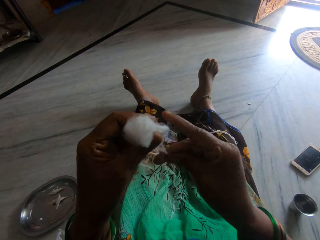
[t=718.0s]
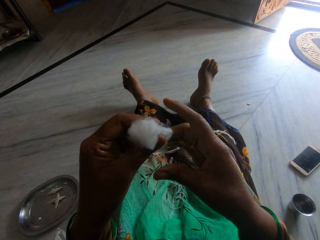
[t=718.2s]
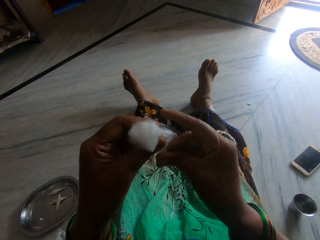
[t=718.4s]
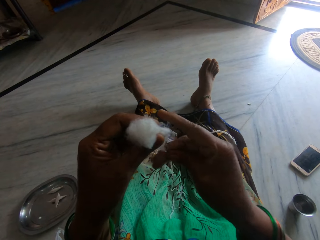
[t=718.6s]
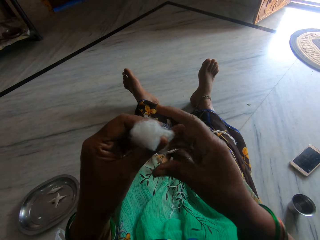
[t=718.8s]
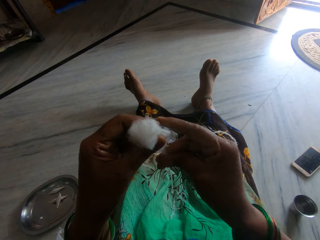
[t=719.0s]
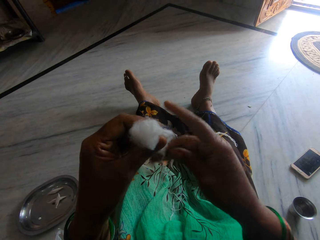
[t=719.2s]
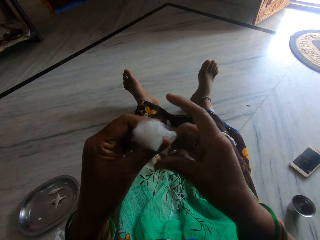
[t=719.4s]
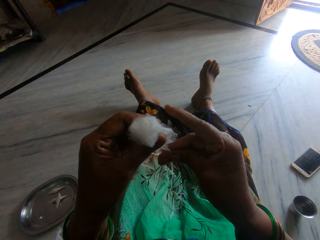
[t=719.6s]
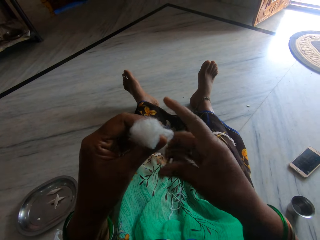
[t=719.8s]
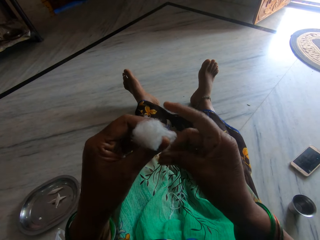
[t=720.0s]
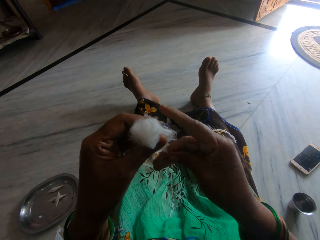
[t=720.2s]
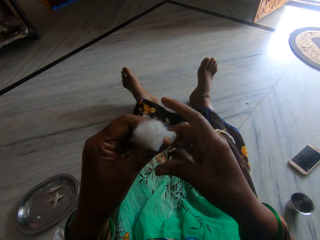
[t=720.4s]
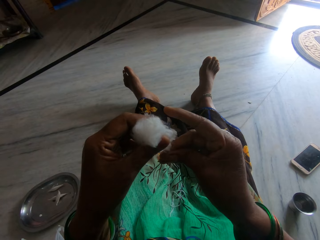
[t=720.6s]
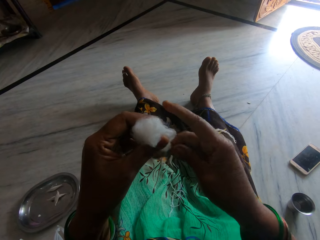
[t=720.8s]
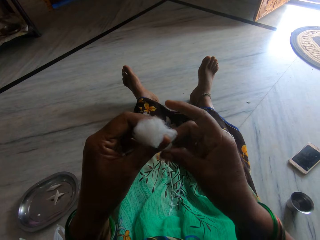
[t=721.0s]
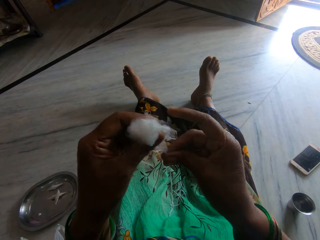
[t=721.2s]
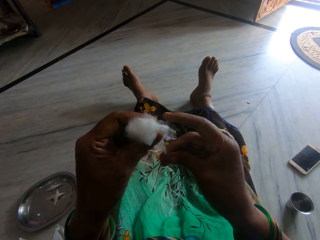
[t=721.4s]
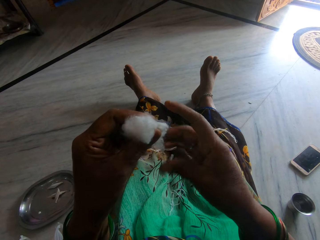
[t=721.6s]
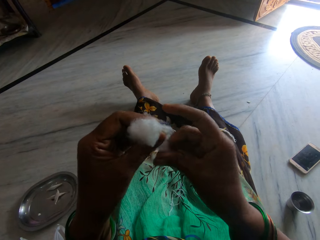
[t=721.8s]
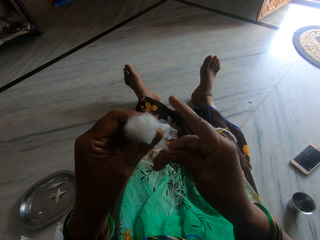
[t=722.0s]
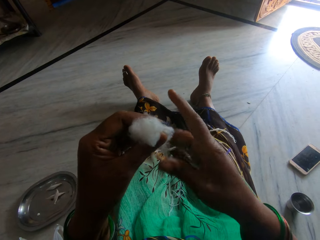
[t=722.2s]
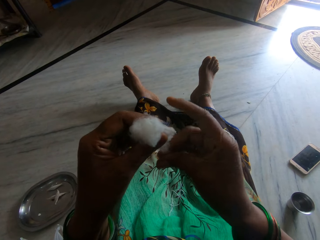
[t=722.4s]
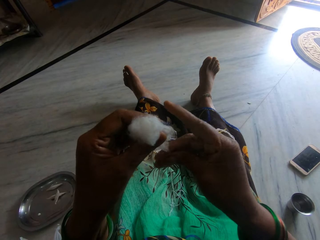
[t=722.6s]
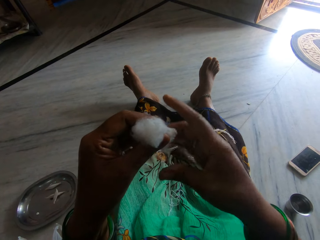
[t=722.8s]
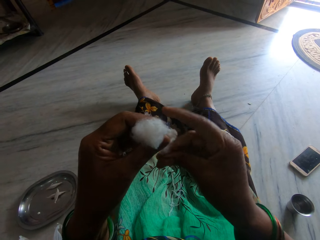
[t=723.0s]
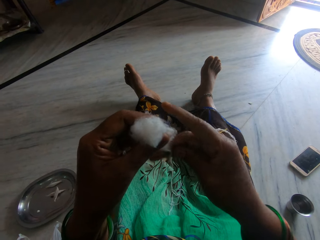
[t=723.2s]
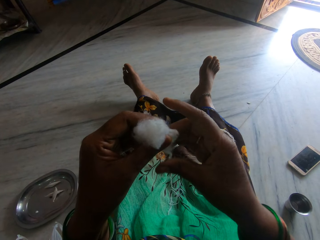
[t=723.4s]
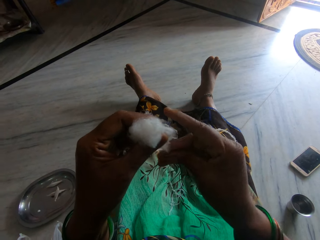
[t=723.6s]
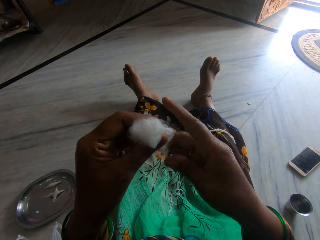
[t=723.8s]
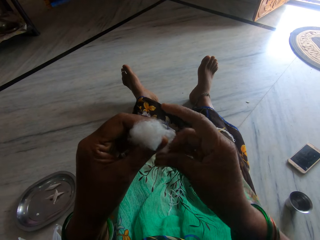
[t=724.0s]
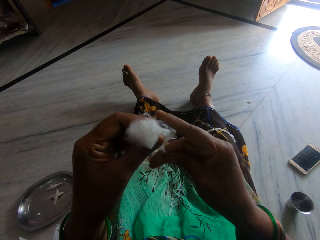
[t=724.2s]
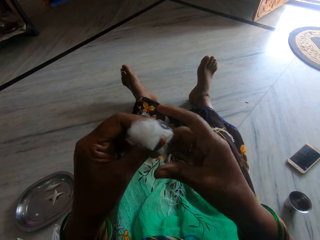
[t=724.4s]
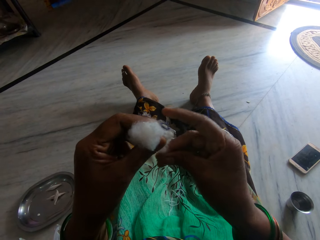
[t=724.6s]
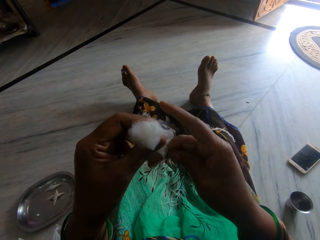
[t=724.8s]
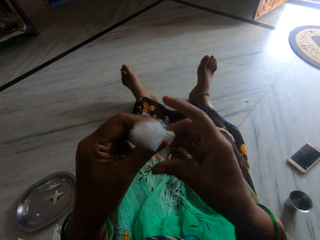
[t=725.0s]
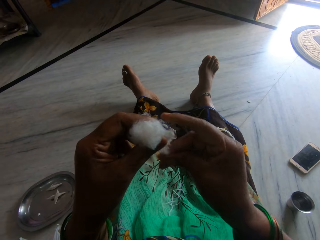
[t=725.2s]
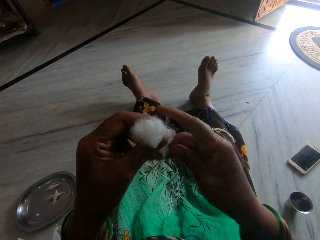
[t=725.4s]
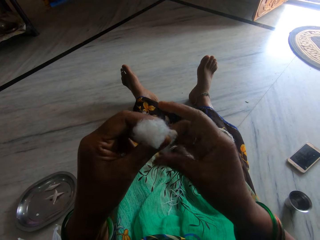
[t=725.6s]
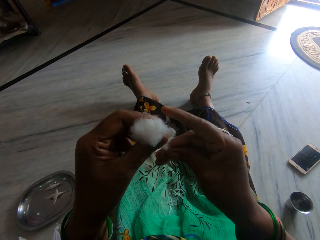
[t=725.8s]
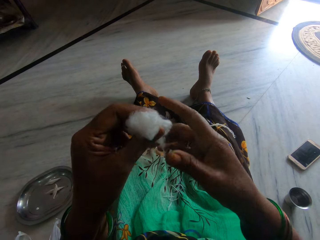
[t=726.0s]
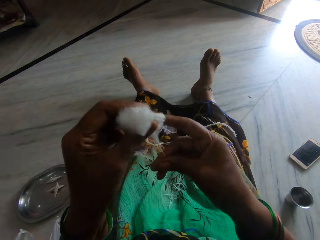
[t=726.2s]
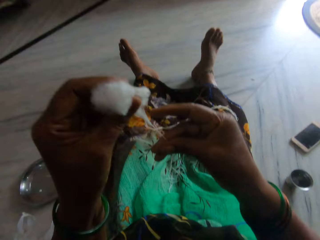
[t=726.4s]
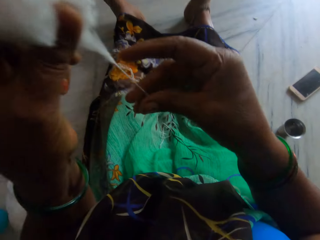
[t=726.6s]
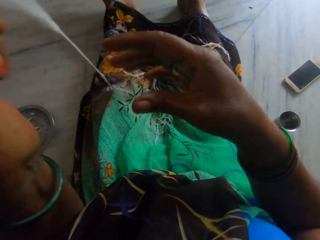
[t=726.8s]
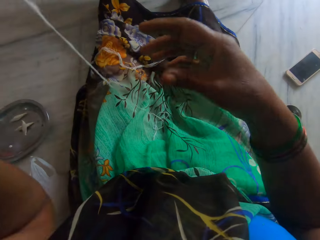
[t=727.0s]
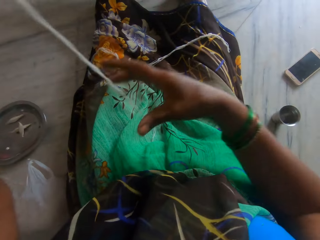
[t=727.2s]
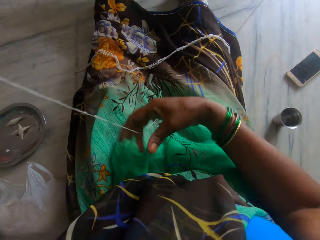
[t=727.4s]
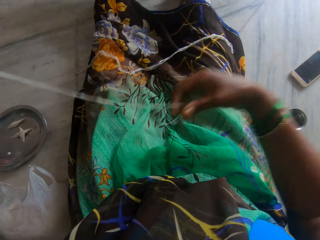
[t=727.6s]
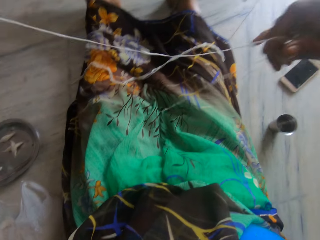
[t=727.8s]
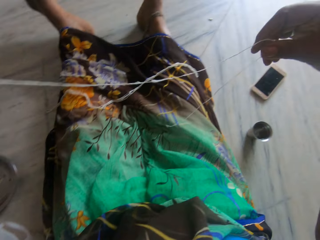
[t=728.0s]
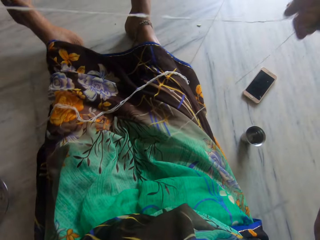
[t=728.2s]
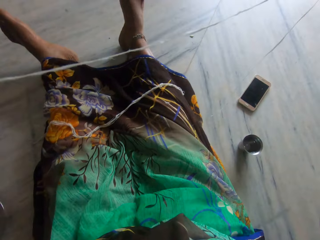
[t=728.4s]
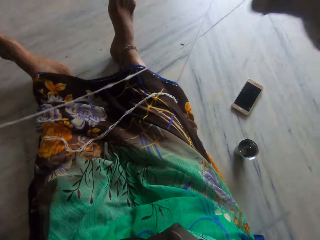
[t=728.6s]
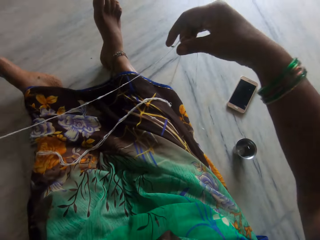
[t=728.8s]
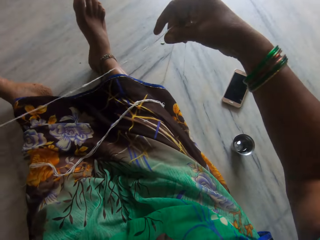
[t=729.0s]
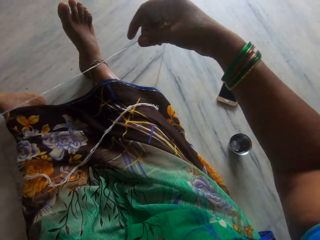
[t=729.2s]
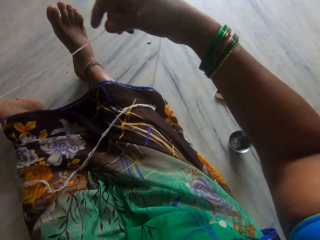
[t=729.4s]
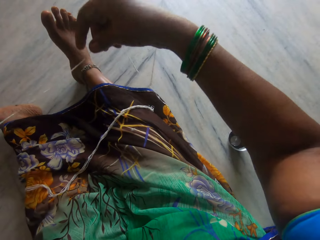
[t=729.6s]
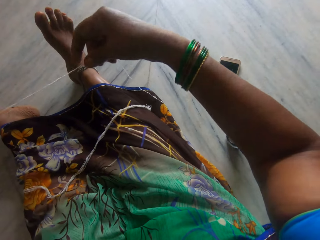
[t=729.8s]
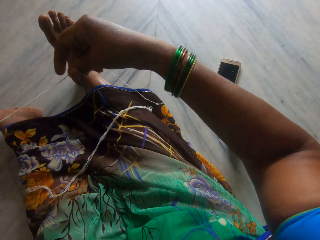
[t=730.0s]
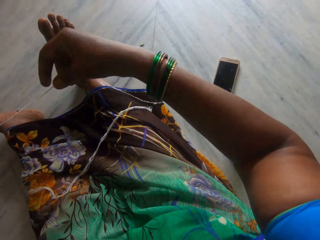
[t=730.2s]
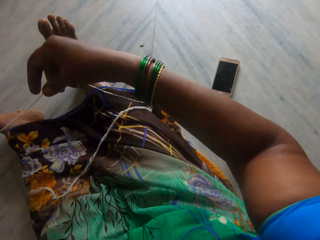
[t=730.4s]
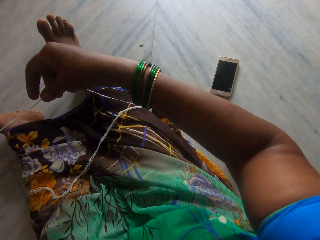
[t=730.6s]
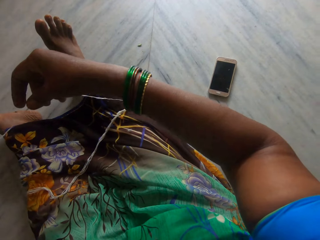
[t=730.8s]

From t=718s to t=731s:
The camera wearer raises the cotton. They stretch the thread.

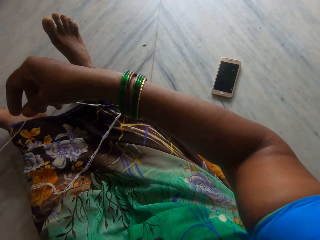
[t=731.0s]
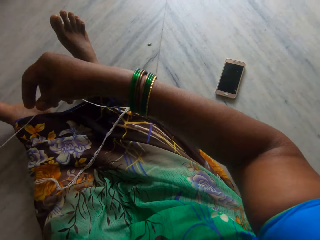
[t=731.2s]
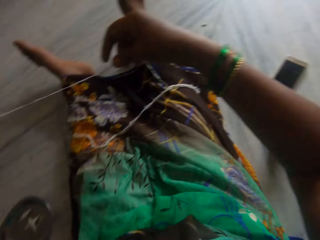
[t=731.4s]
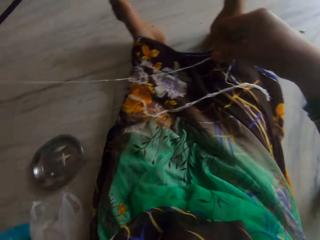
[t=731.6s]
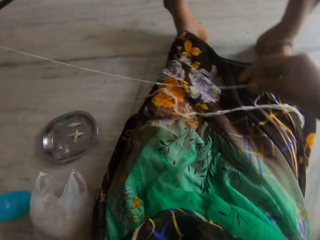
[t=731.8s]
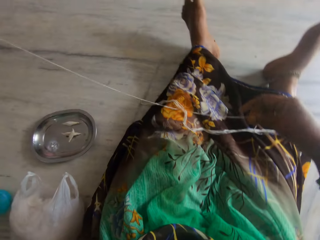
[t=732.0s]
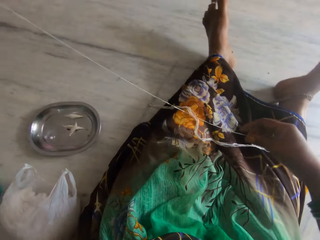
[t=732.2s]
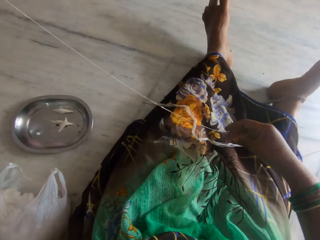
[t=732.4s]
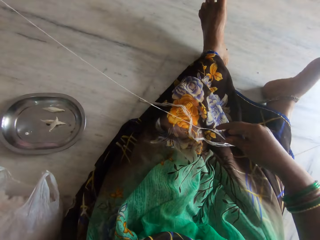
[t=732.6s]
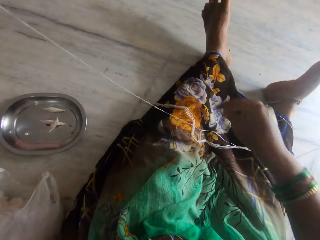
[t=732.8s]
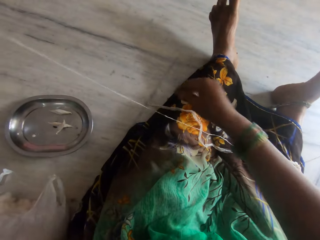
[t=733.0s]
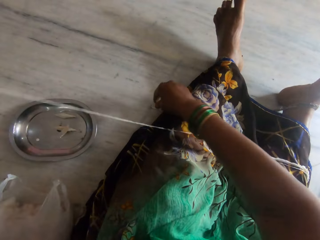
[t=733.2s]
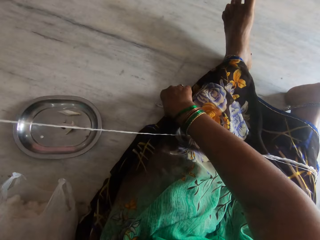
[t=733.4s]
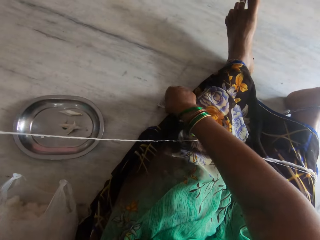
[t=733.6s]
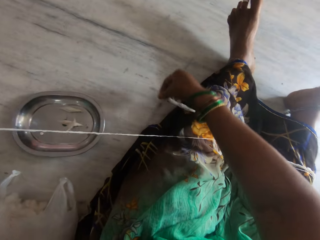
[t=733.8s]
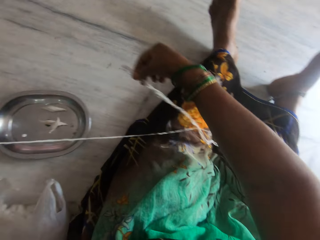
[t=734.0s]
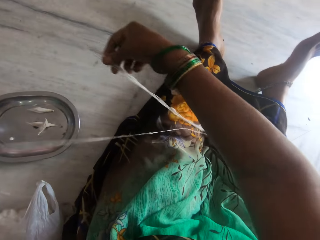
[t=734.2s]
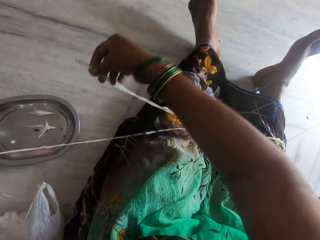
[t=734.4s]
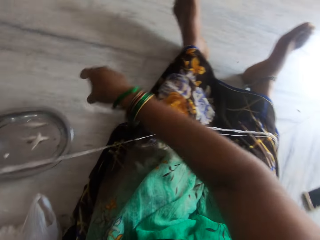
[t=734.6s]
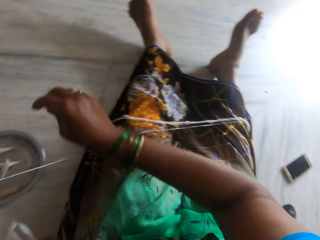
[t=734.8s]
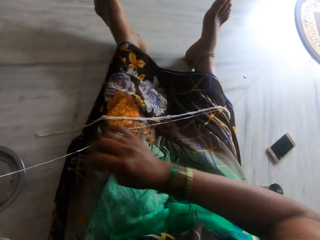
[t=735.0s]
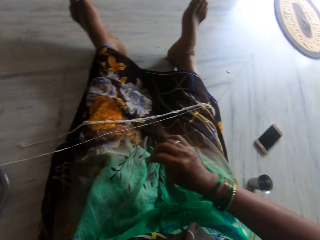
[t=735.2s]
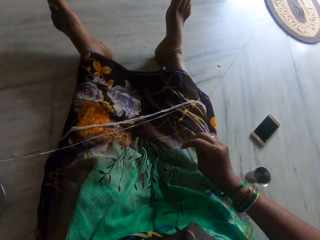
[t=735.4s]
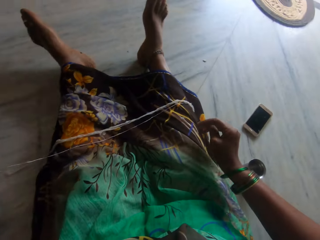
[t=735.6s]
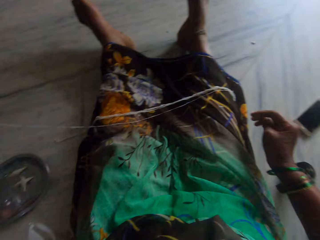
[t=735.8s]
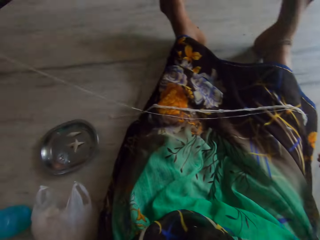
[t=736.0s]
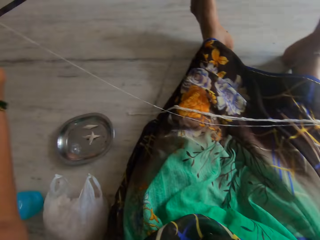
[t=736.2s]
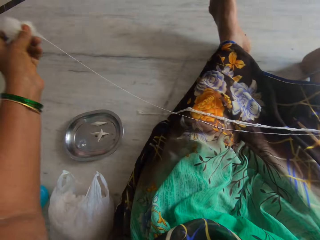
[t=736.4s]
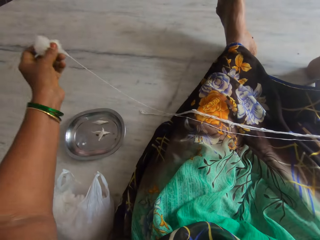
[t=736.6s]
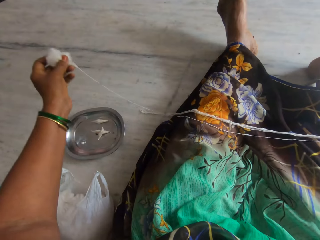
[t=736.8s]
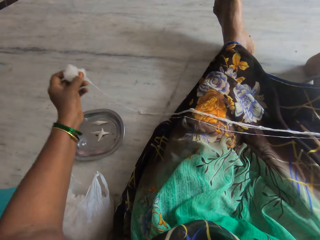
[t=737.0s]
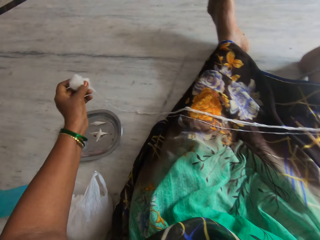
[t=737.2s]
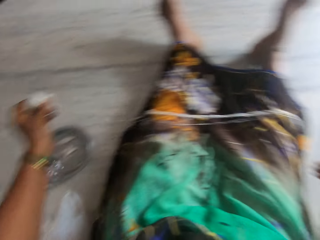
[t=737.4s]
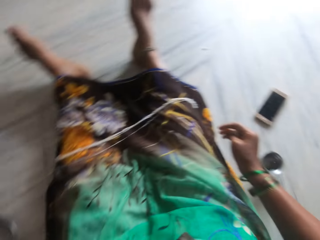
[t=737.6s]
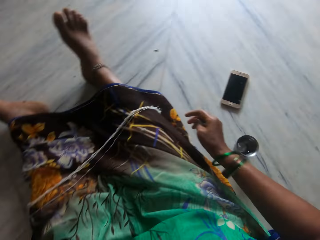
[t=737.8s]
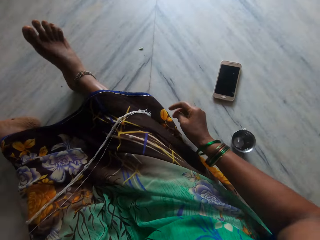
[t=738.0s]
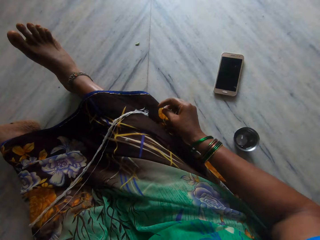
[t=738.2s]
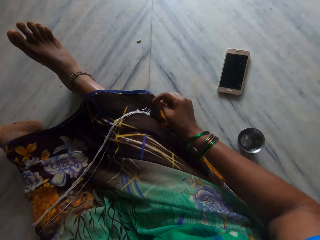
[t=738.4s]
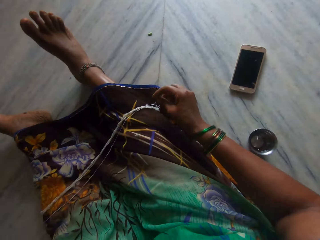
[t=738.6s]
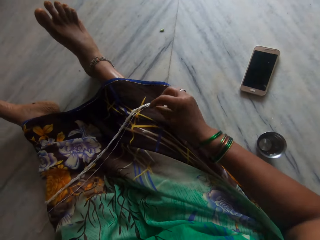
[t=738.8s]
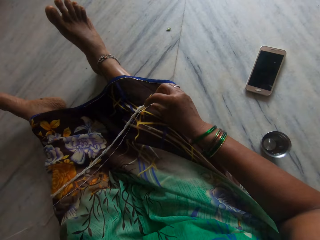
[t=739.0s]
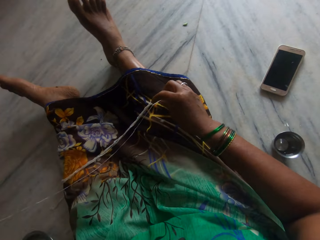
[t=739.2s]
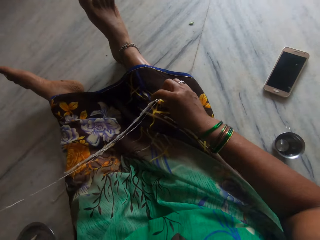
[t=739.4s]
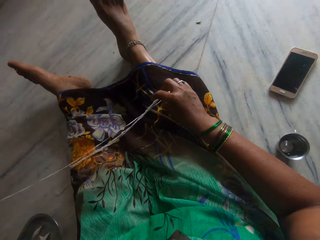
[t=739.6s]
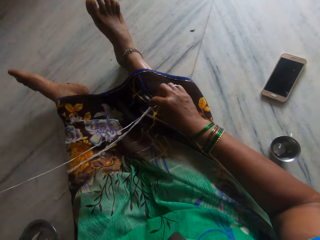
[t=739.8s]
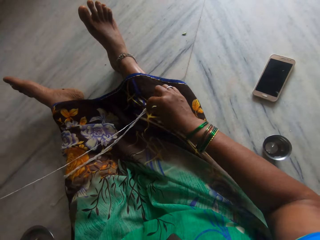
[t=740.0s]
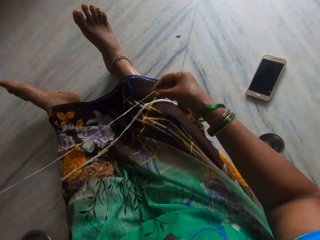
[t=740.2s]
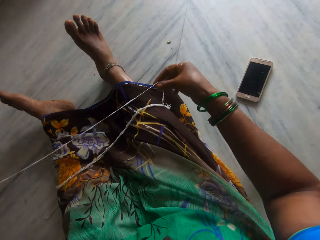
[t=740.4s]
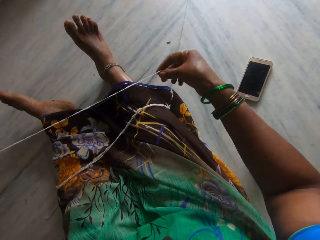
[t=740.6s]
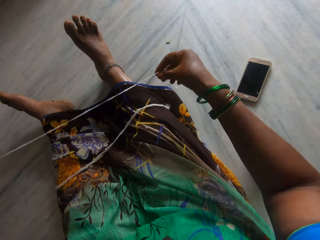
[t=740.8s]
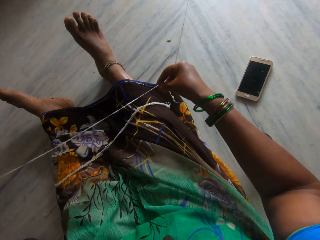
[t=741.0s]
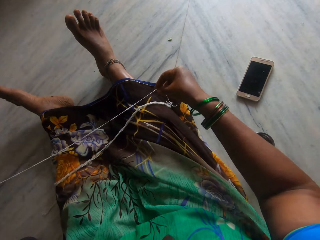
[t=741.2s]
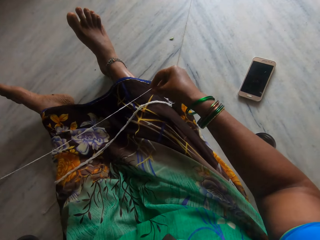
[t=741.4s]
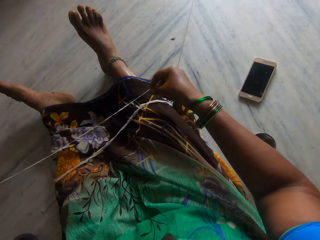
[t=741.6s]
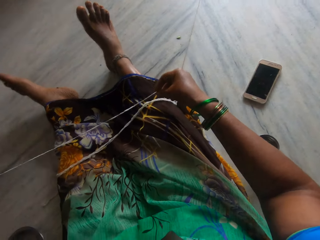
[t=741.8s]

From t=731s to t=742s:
The camera wearer places the thread on her legs. She picks up a thread with her right hand. She holds the other thread. She drops the thread. She moves the thread.
